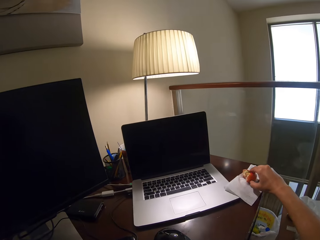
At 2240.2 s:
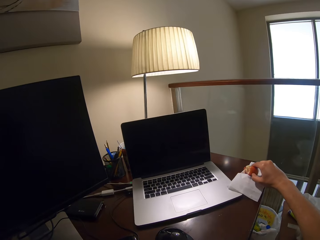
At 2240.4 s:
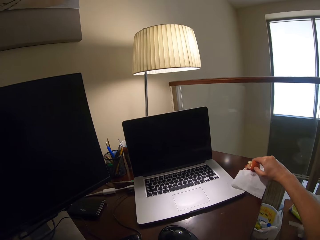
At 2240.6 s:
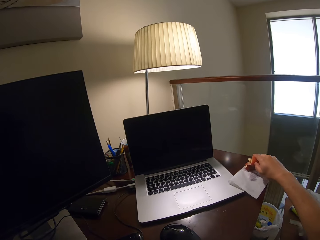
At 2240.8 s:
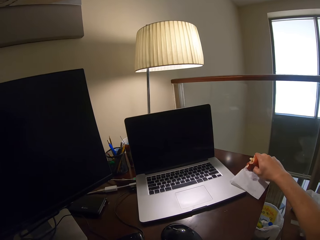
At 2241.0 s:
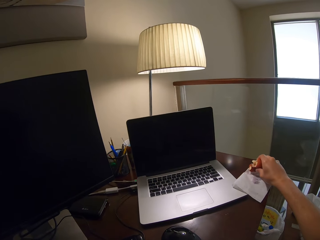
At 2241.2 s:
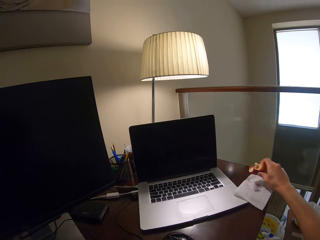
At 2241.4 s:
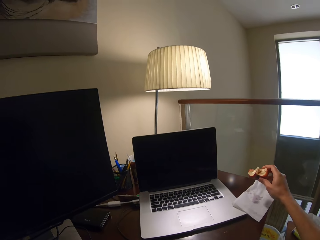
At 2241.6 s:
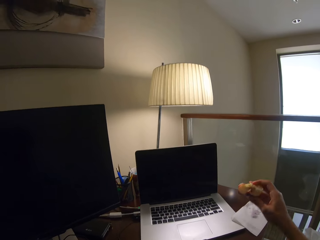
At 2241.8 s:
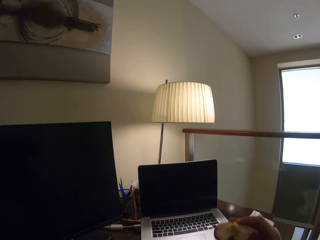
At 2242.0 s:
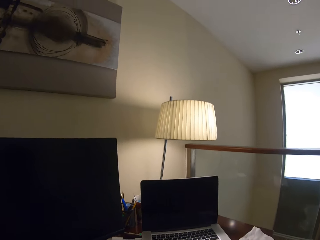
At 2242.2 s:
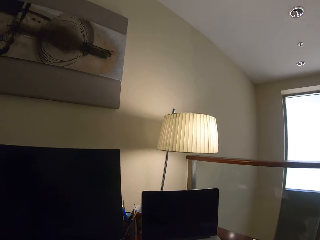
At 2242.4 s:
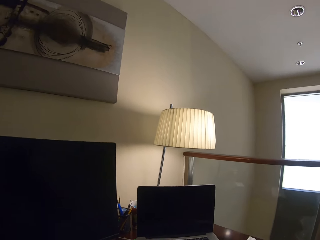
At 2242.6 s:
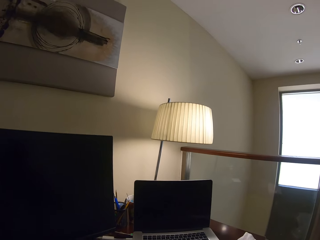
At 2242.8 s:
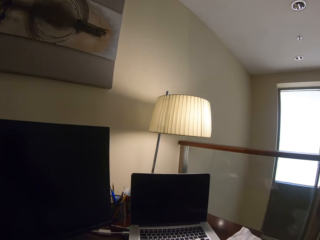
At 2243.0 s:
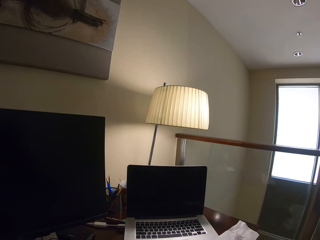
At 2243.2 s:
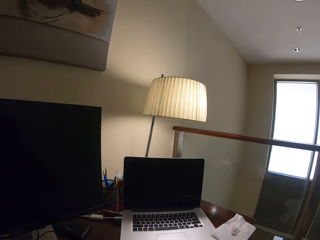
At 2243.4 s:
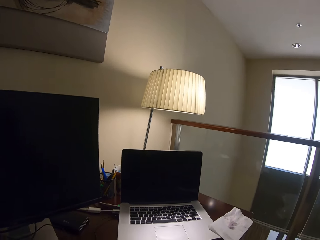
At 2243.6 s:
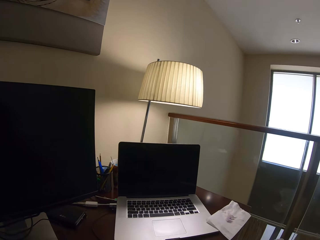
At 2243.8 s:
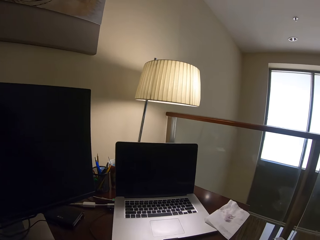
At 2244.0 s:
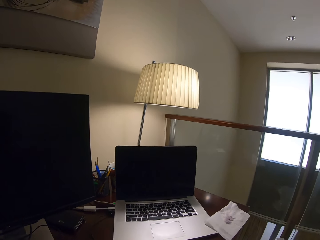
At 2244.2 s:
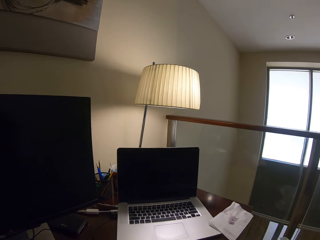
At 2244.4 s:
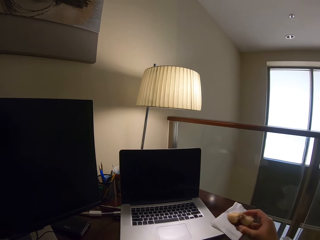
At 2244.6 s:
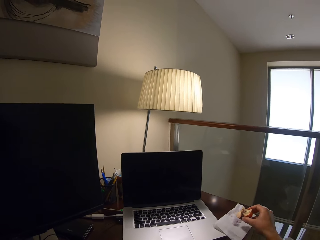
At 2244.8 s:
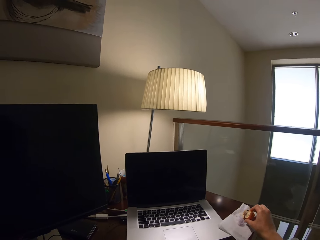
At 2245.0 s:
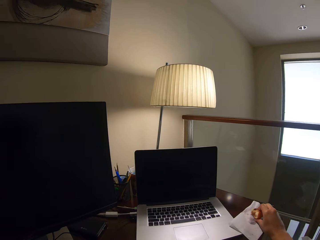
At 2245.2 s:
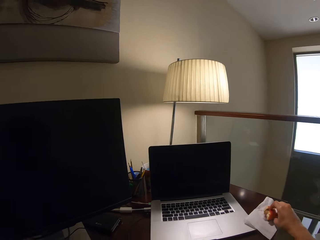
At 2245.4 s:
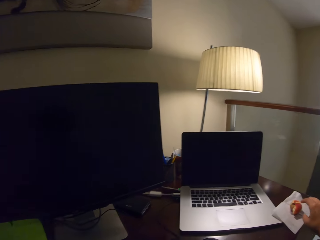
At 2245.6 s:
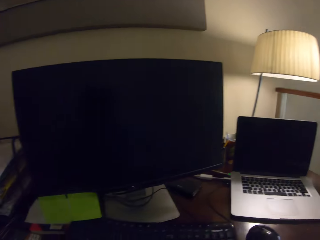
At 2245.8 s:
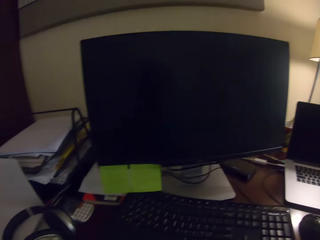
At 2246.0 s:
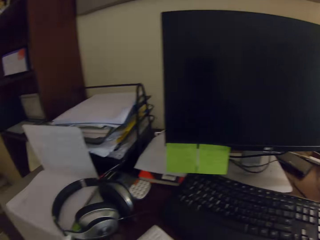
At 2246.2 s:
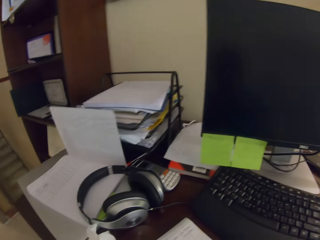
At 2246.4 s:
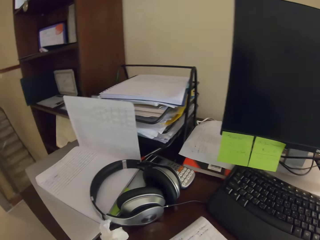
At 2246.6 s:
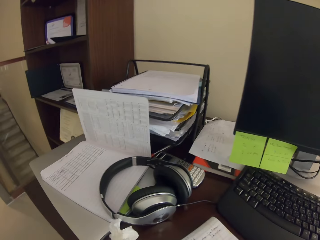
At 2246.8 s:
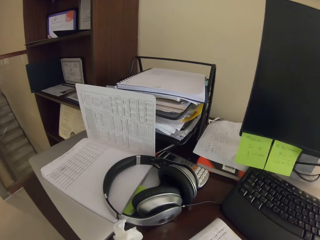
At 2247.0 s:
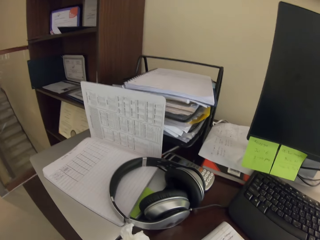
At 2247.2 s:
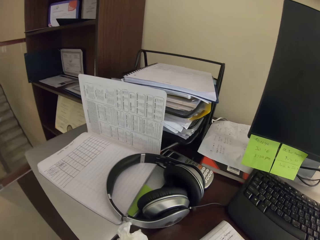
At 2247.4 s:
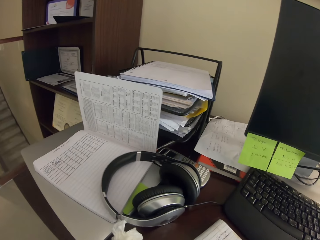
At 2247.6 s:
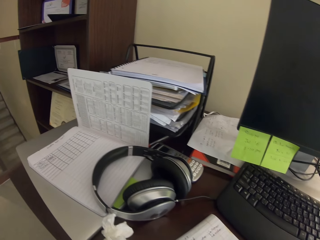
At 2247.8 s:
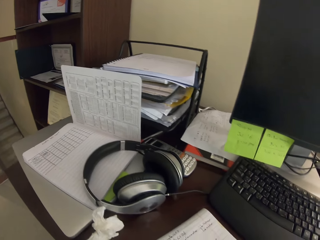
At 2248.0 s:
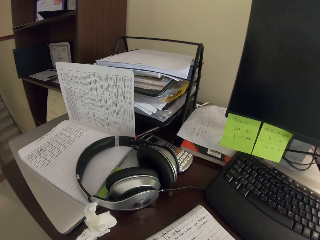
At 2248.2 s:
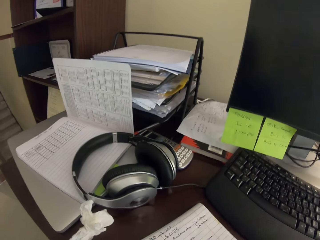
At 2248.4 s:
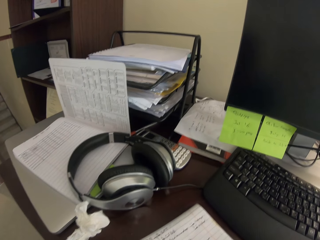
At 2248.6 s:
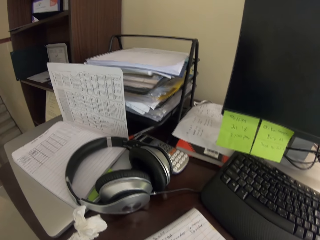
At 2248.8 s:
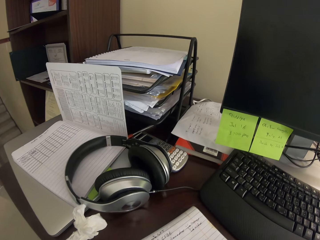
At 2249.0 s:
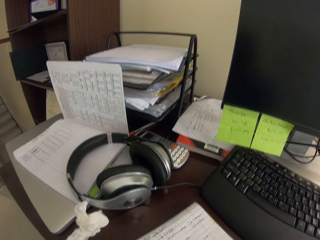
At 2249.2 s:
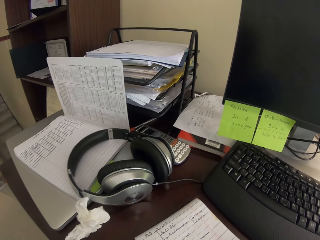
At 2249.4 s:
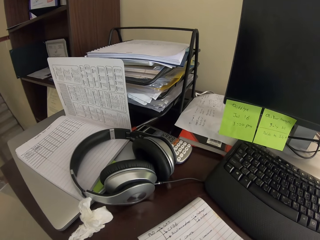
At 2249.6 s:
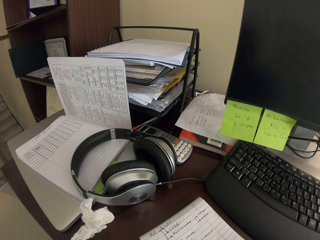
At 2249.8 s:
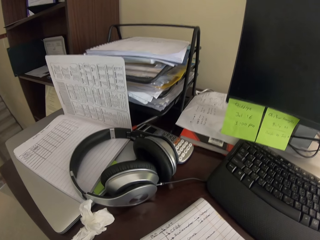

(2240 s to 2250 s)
The camera wearer picks an apple on the serviette. They eat the apple. They bite the apple. They put the apple on the serviette. They look around the worktable.

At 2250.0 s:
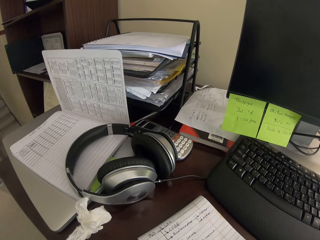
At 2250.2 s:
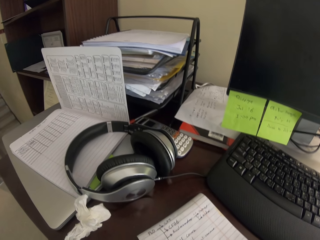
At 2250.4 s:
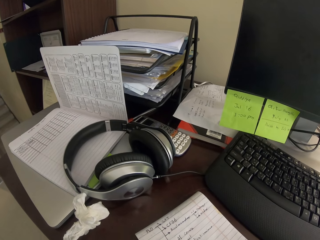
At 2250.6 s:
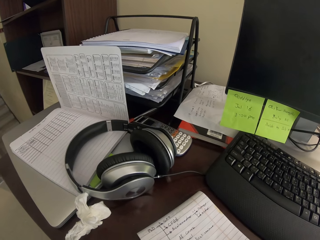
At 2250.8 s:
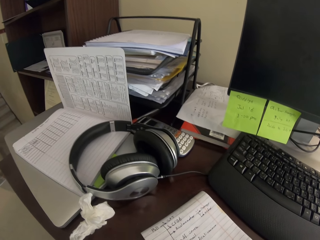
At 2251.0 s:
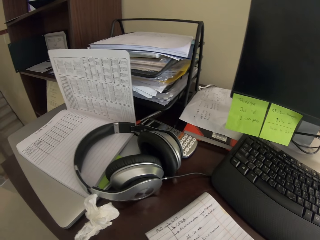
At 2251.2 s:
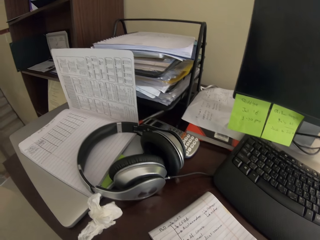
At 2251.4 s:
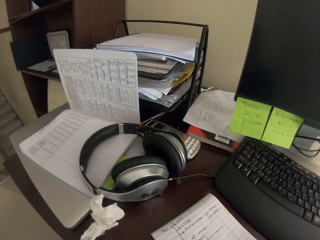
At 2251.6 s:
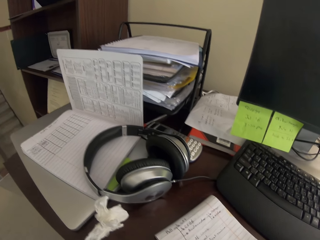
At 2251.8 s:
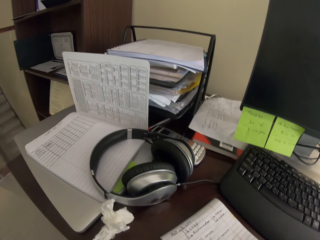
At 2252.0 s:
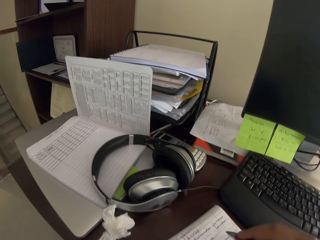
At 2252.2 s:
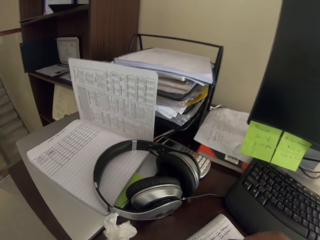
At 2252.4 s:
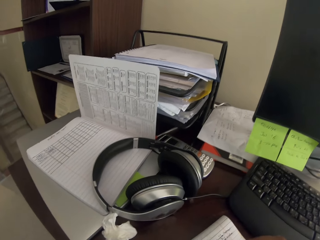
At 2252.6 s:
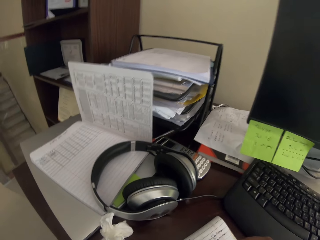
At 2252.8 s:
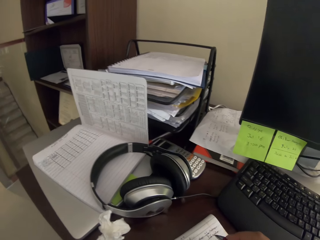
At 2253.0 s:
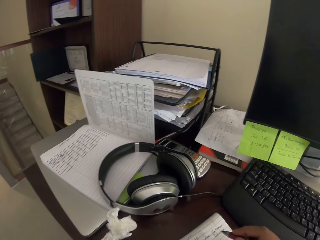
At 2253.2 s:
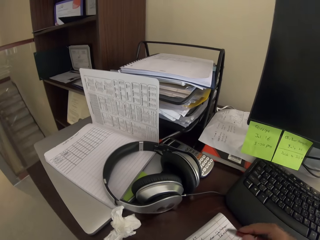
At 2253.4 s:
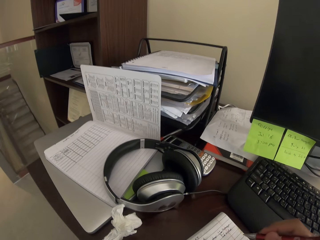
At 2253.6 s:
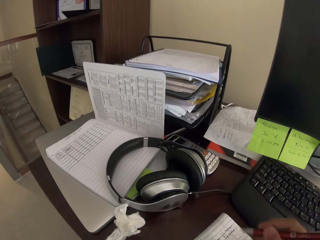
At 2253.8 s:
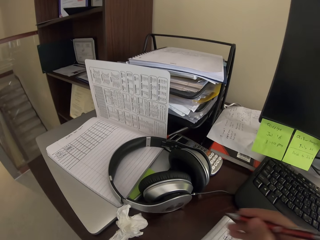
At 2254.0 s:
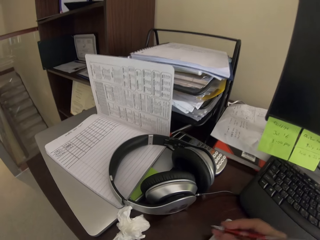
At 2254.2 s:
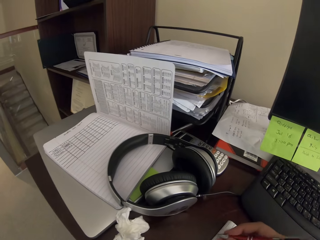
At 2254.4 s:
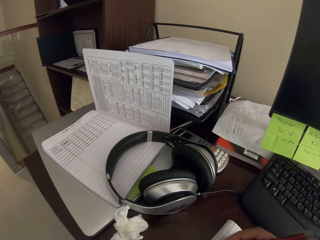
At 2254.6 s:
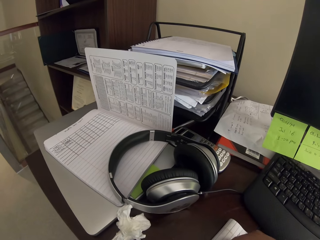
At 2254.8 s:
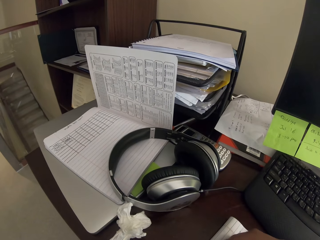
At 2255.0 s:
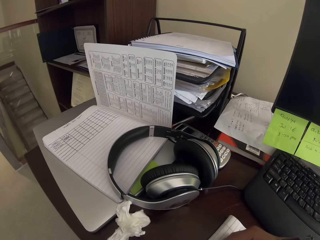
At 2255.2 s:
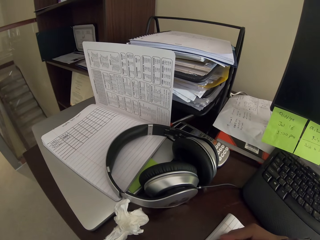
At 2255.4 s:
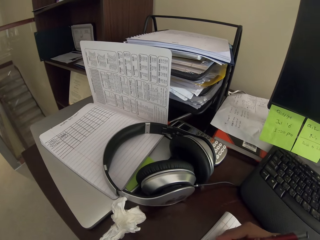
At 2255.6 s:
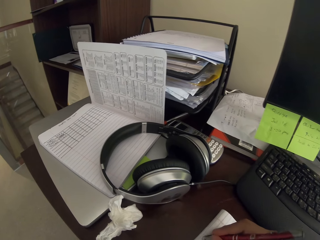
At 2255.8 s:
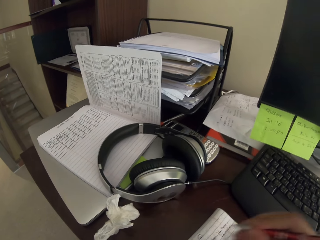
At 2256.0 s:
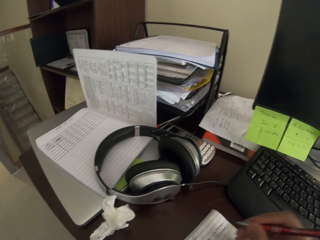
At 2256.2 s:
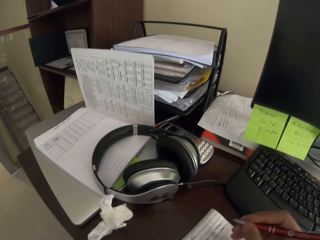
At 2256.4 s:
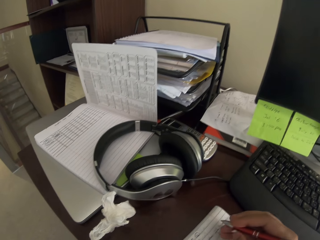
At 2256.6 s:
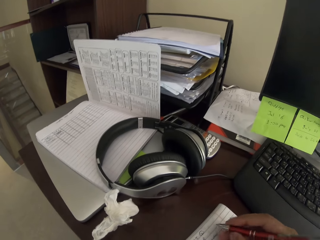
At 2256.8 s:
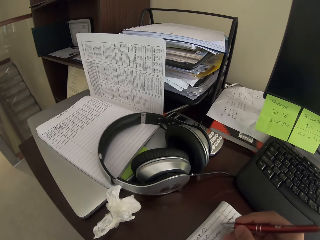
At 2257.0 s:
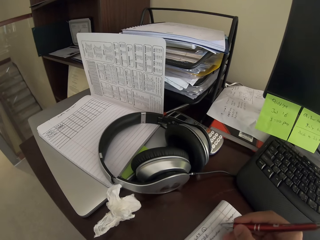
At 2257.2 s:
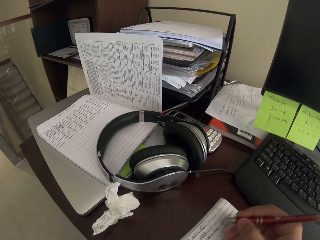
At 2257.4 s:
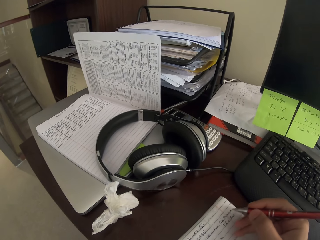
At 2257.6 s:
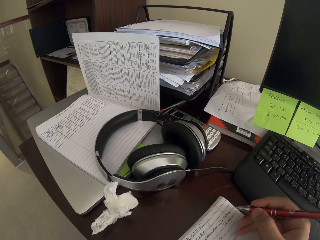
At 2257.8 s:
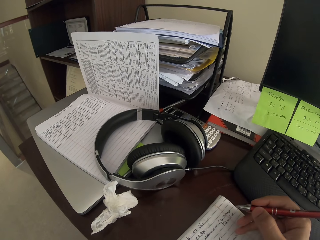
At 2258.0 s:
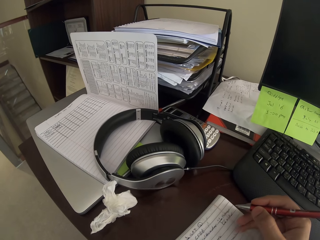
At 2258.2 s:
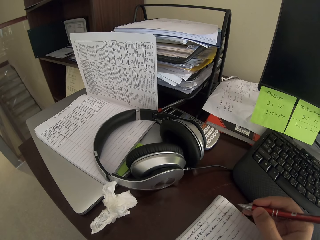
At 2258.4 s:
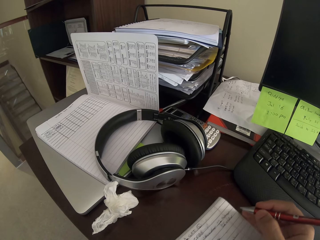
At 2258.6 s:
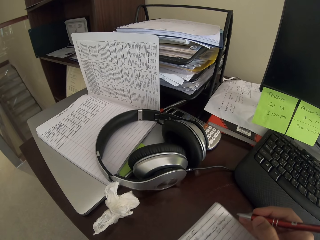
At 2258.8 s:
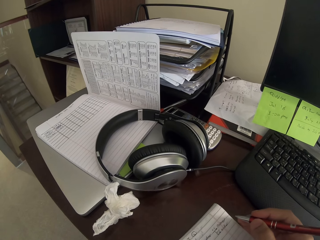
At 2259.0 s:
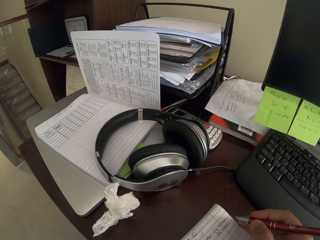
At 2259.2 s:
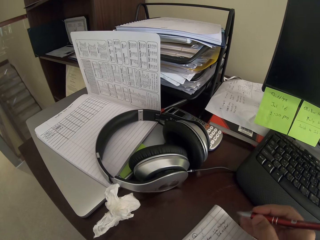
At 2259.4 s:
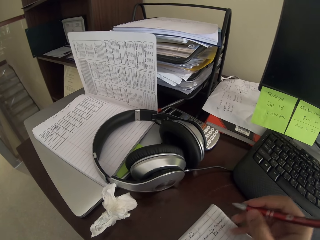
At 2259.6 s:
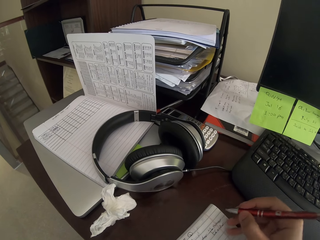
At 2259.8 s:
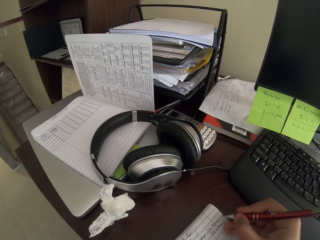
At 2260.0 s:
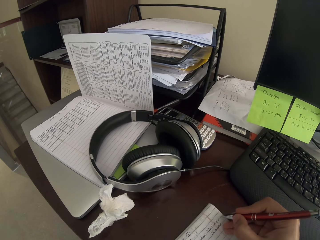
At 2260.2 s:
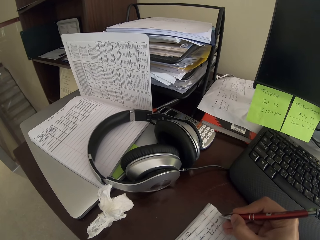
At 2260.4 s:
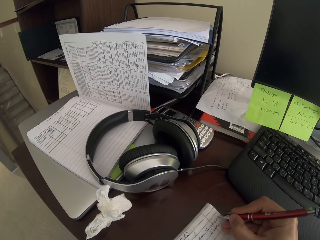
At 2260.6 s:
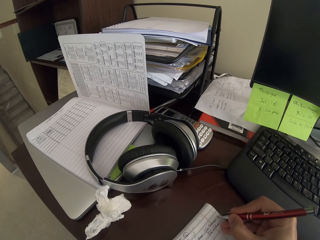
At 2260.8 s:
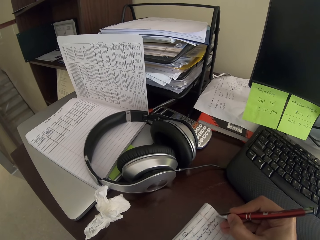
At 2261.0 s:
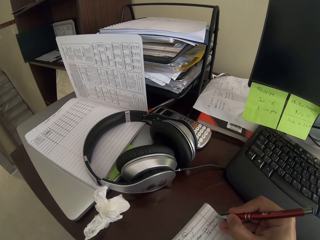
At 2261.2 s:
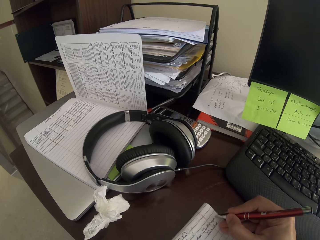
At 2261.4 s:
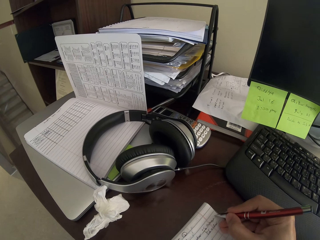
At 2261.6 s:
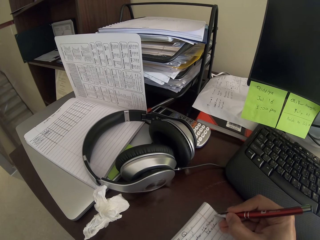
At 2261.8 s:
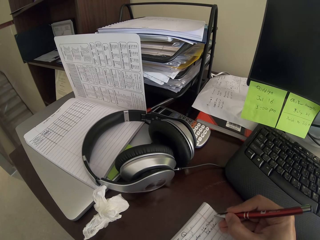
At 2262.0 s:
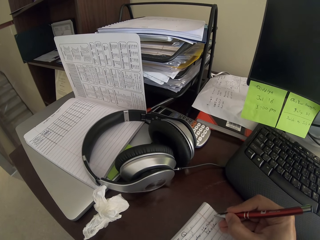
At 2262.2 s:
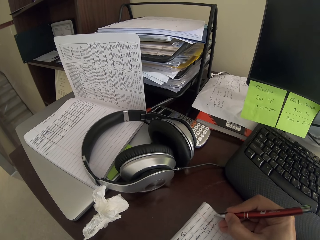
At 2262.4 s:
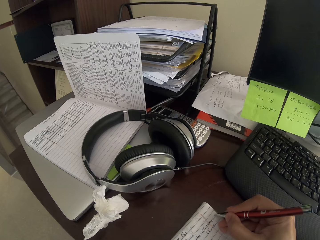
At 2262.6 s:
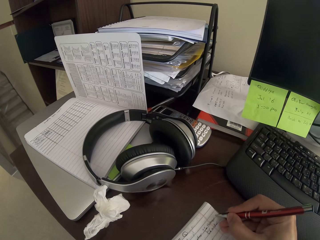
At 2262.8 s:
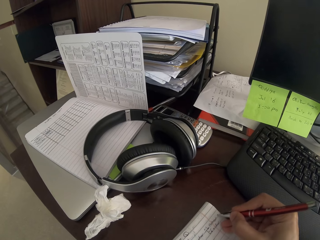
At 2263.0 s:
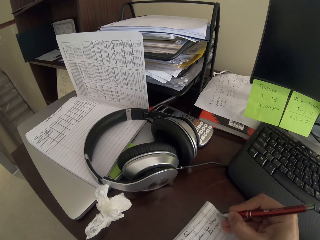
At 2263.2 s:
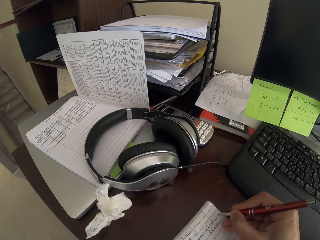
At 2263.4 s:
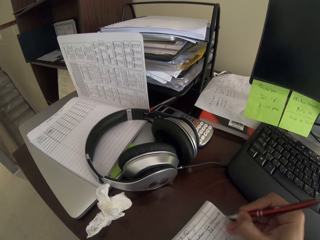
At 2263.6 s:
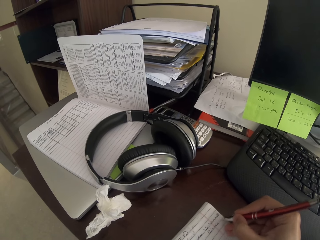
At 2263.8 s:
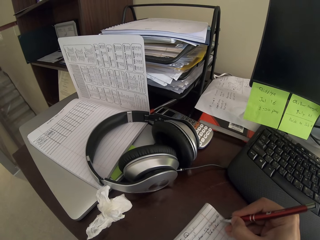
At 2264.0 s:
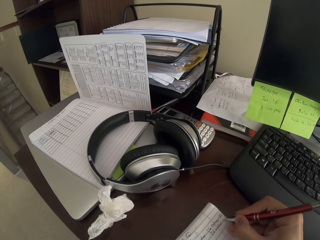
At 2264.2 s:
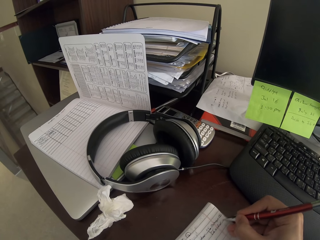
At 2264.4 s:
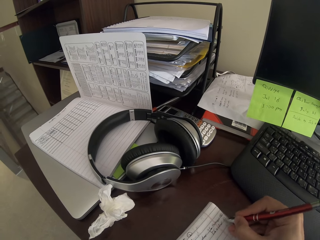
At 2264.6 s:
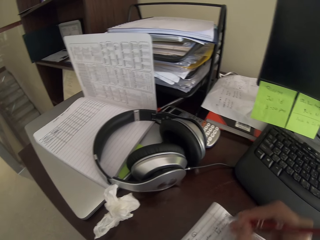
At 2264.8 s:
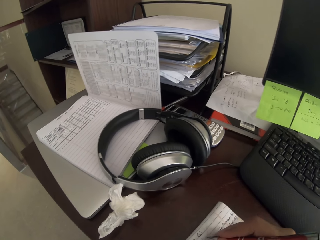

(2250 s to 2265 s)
The camera wearer chews an apple. They adjust the pen and adjust a book. They write on the book. They adjust the pen and adjust the book. They write on the book with the pen.
